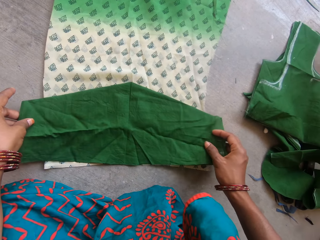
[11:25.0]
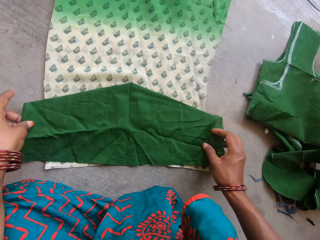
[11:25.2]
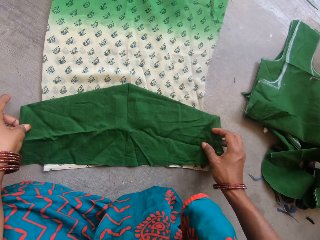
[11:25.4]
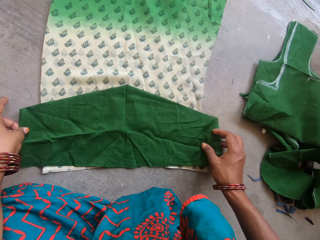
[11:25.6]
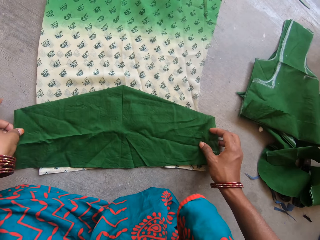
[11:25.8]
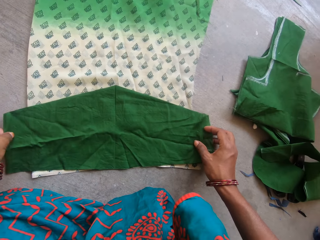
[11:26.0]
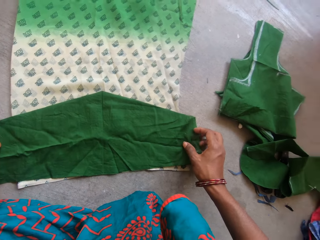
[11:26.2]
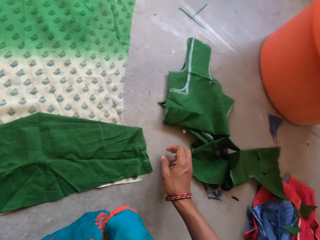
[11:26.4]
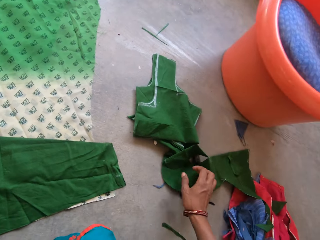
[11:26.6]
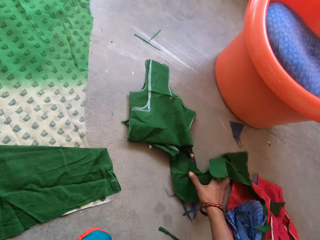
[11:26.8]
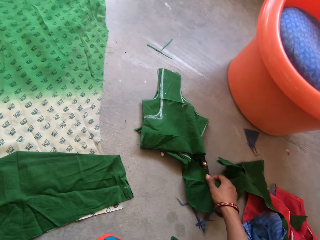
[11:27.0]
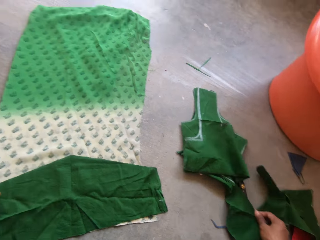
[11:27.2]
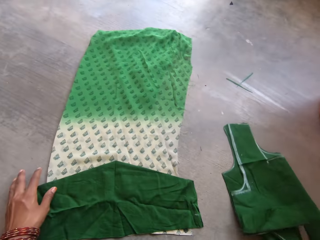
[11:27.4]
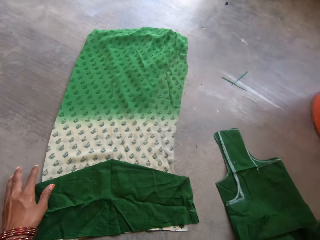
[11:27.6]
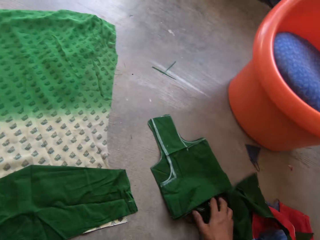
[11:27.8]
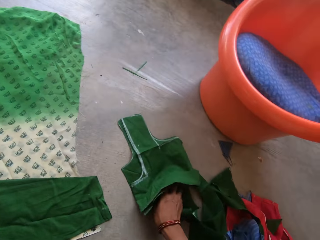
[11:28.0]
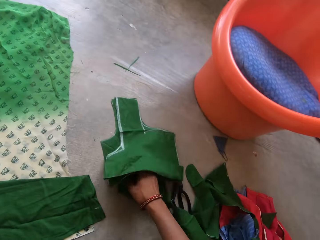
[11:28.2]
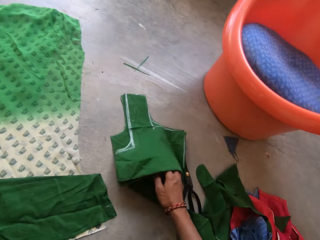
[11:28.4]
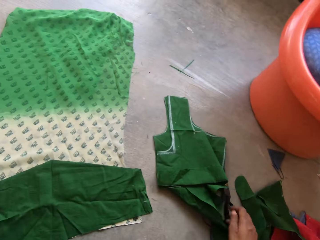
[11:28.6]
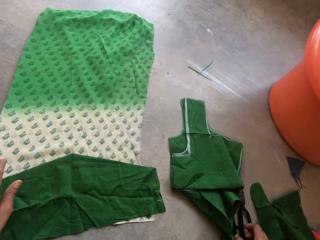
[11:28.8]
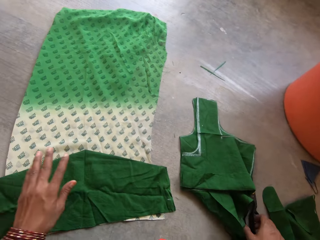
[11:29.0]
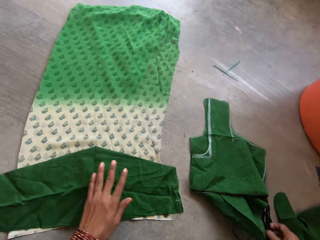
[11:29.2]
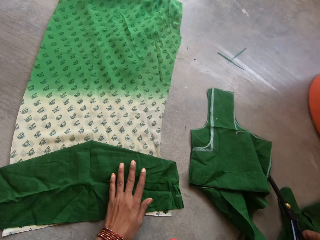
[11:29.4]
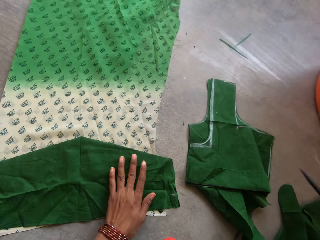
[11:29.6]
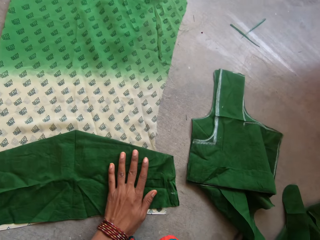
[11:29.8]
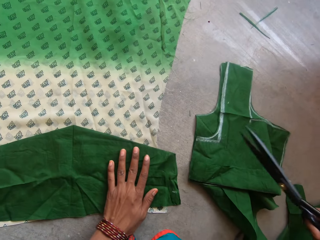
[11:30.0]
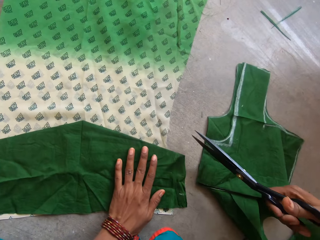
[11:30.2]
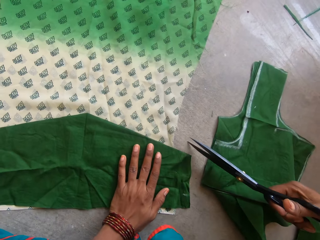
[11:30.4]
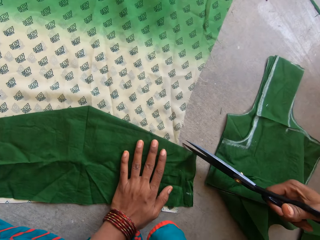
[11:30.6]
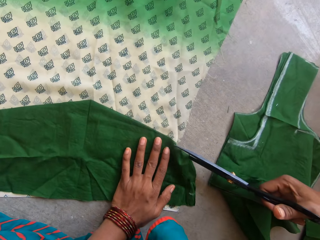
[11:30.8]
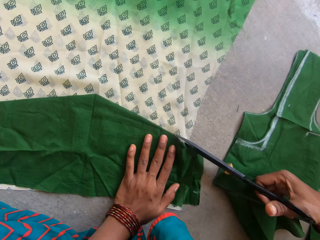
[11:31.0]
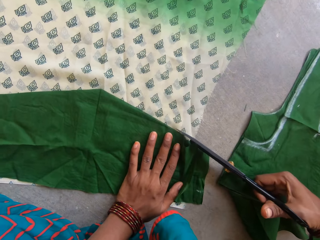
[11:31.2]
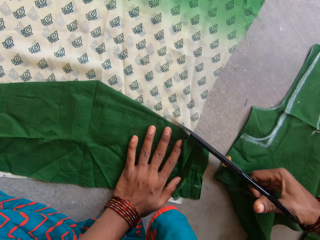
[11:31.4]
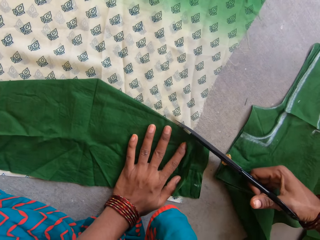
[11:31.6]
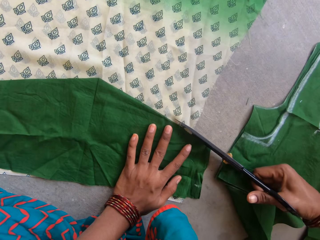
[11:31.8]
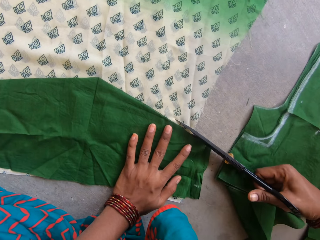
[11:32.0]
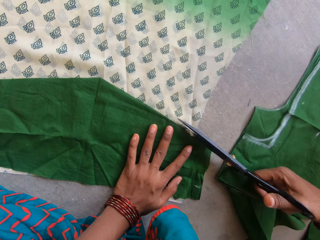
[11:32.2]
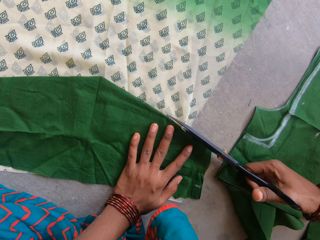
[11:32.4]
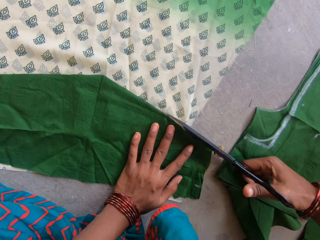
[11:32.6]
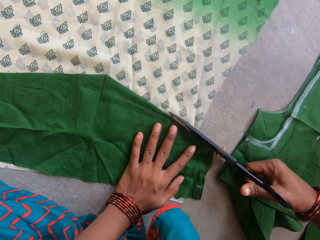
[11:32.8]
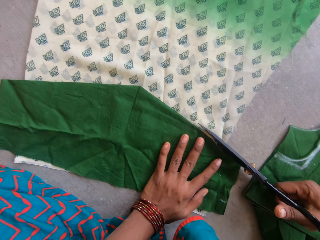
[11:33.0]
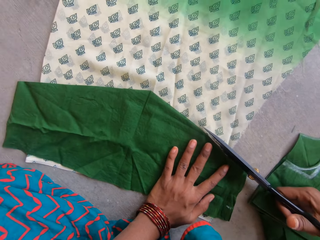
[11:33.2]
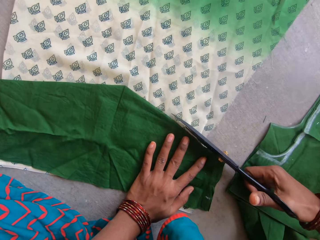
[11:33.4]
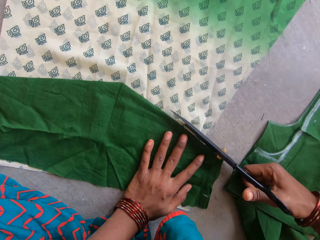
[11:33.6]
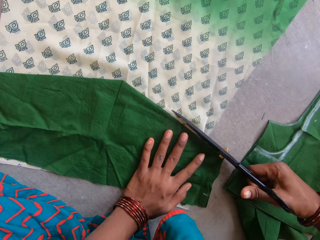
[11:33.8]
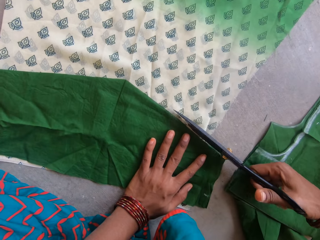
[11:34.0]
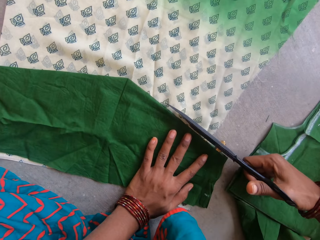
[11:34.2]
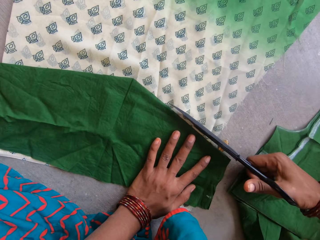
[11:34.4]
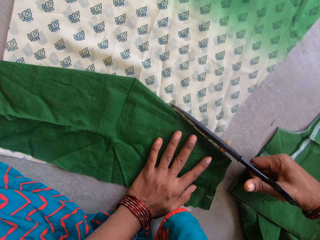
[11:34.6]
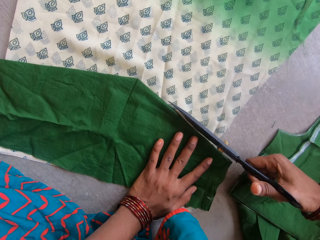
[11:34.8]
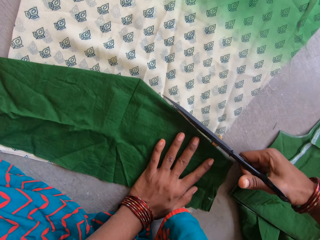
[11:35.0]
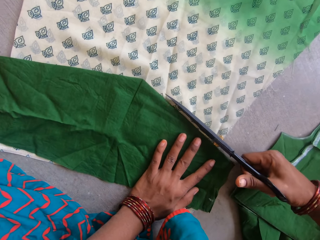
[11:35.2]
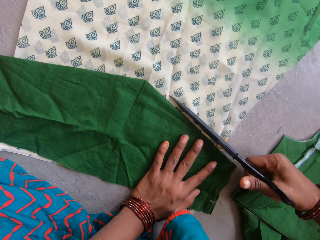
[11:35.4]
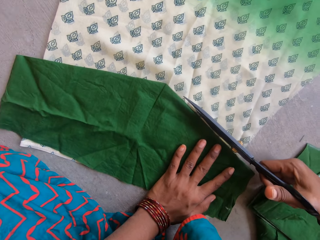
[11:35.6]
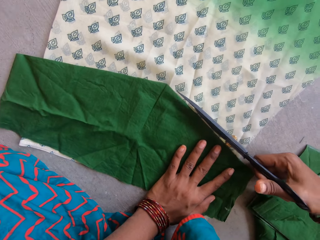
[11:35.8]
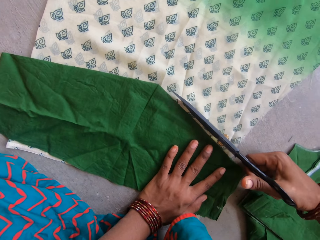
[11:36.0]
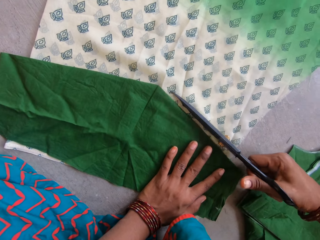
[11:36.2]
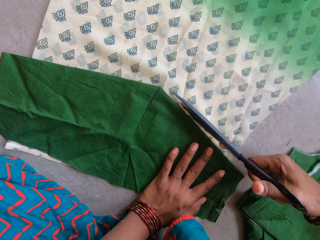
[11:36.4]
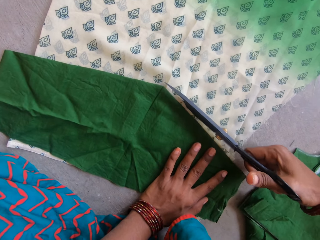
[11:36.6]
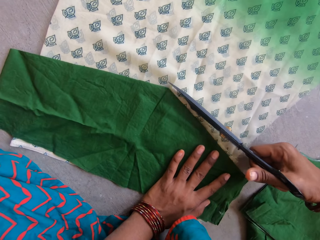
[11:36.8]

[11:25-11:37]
The camera wearer moves the pair of scissors on the floor. She picks the pair of scissors from the floor with her right hand. She cuts the shape of the third piece of fabric from the second piece of fabric with the pair of scissors in her right hand.

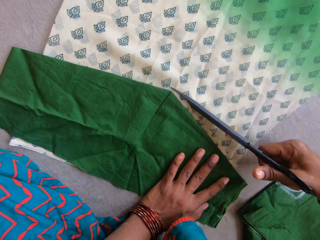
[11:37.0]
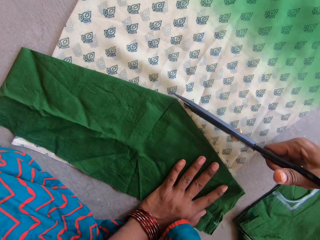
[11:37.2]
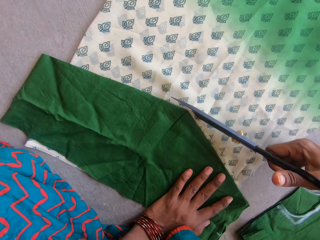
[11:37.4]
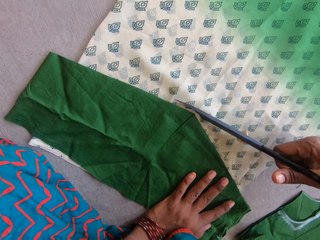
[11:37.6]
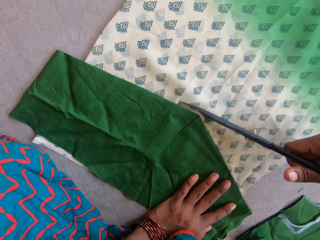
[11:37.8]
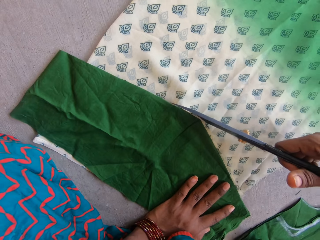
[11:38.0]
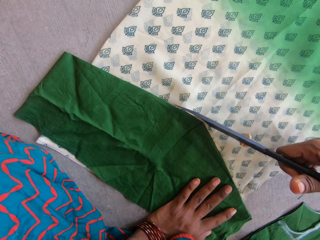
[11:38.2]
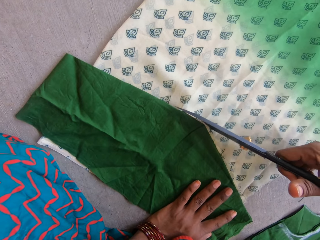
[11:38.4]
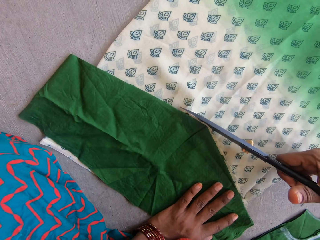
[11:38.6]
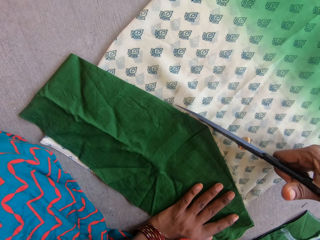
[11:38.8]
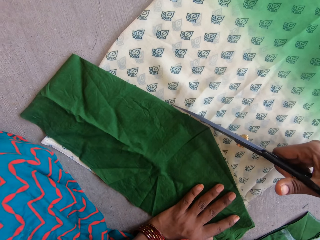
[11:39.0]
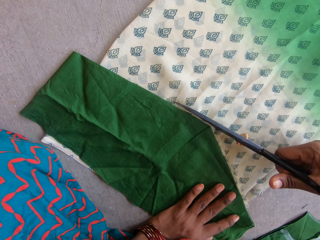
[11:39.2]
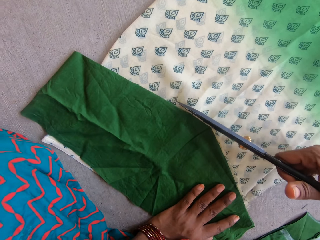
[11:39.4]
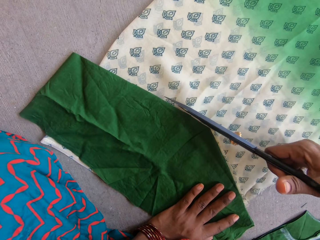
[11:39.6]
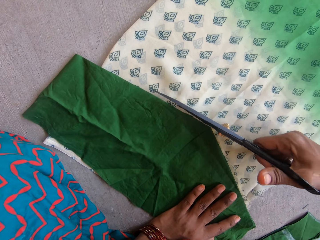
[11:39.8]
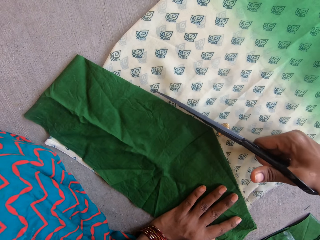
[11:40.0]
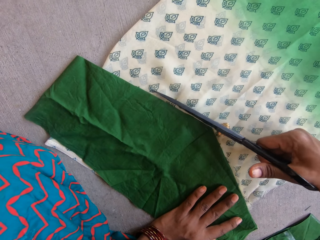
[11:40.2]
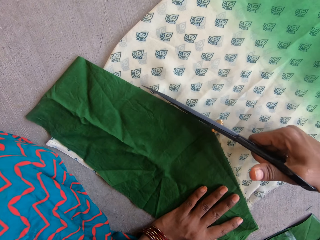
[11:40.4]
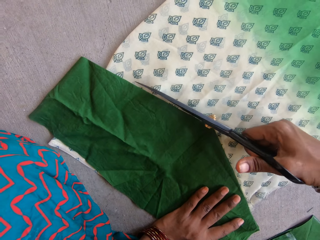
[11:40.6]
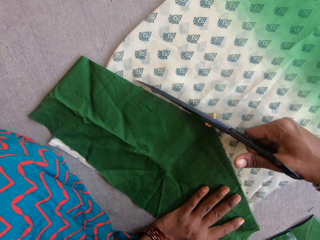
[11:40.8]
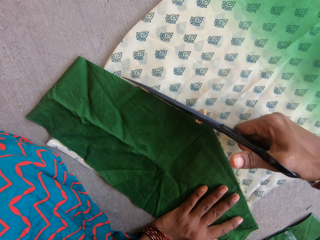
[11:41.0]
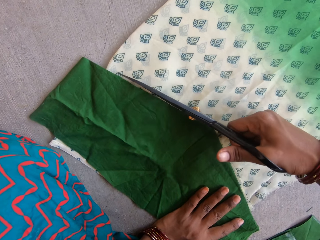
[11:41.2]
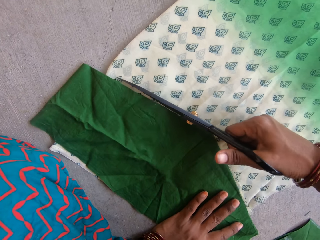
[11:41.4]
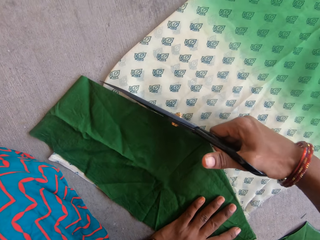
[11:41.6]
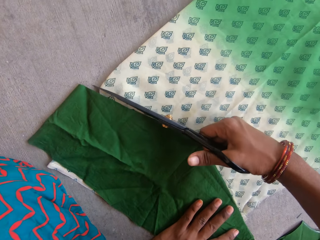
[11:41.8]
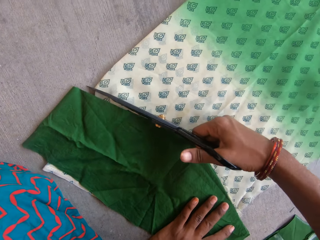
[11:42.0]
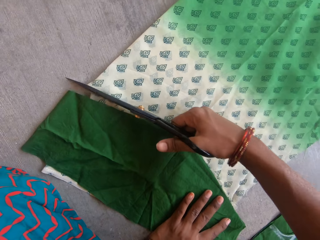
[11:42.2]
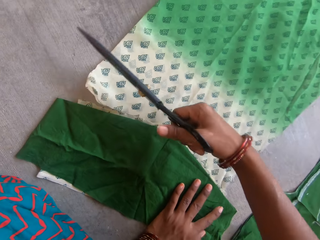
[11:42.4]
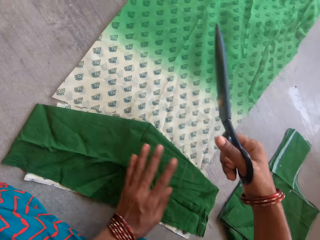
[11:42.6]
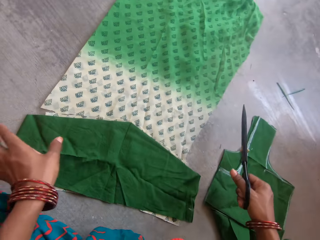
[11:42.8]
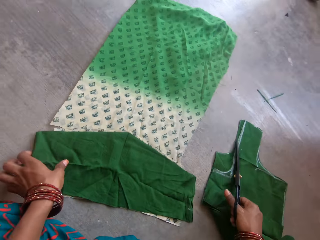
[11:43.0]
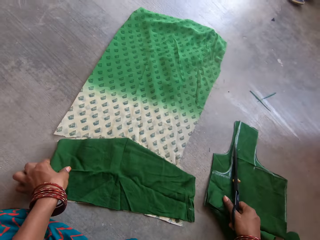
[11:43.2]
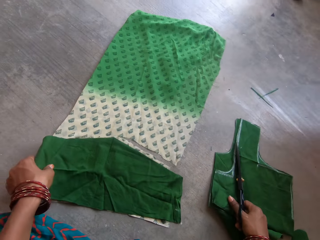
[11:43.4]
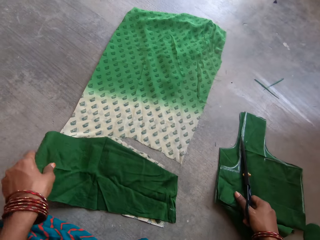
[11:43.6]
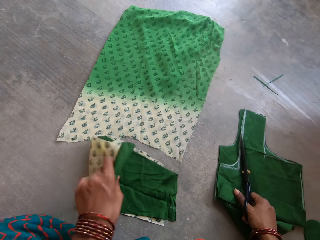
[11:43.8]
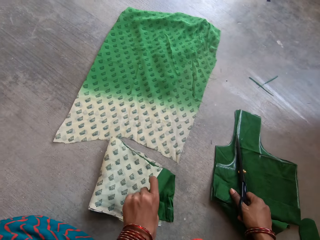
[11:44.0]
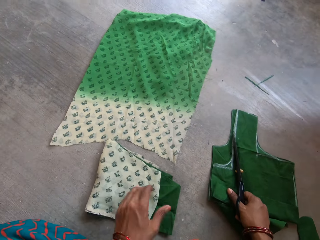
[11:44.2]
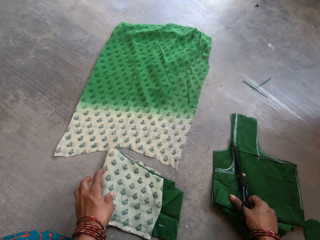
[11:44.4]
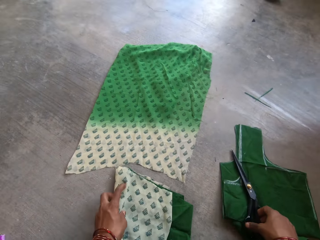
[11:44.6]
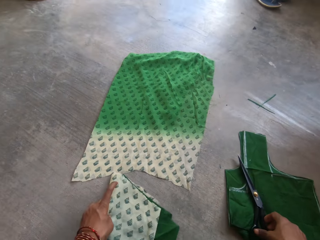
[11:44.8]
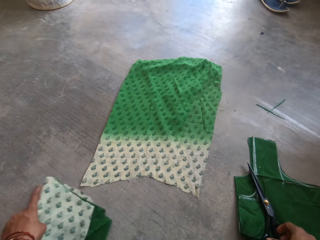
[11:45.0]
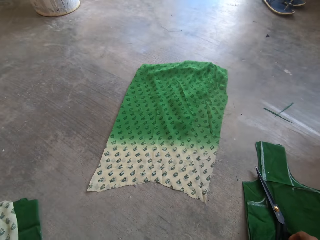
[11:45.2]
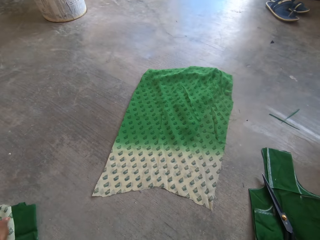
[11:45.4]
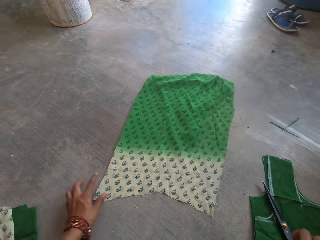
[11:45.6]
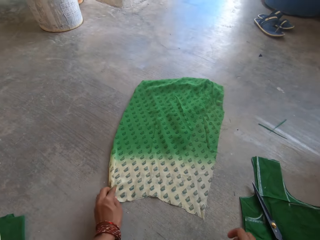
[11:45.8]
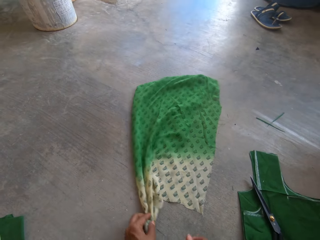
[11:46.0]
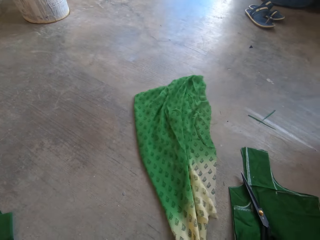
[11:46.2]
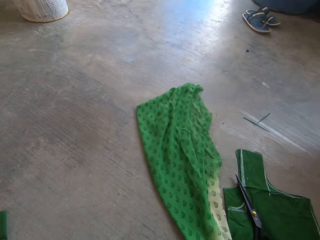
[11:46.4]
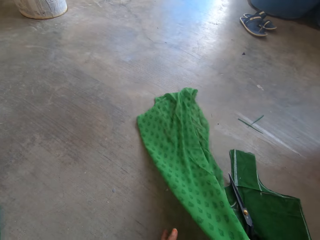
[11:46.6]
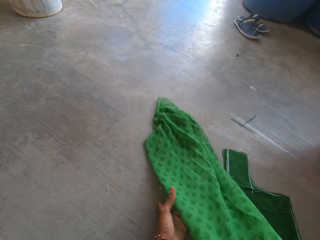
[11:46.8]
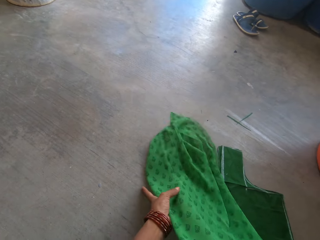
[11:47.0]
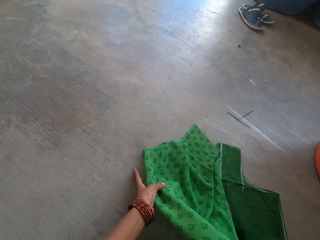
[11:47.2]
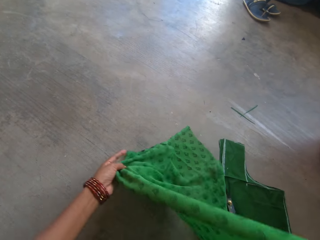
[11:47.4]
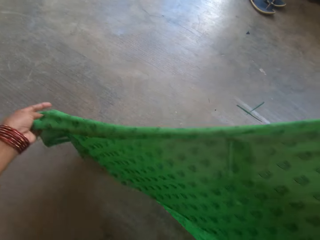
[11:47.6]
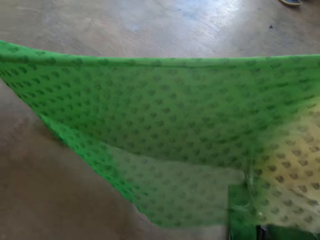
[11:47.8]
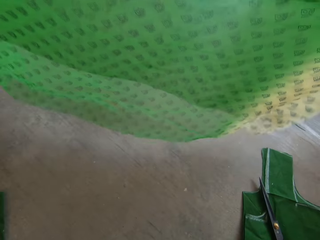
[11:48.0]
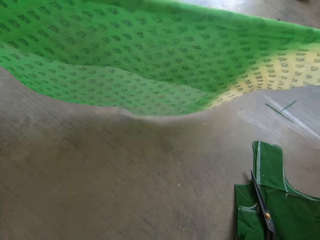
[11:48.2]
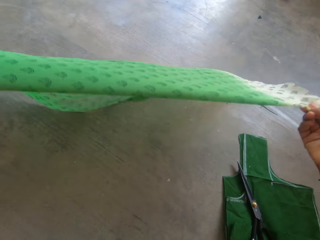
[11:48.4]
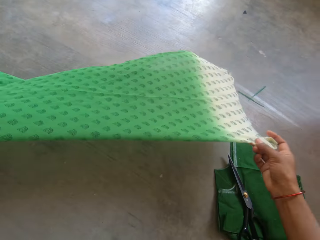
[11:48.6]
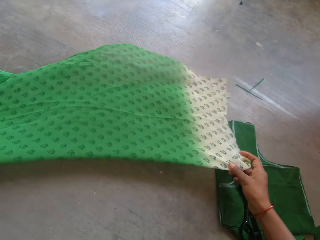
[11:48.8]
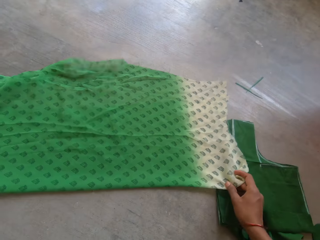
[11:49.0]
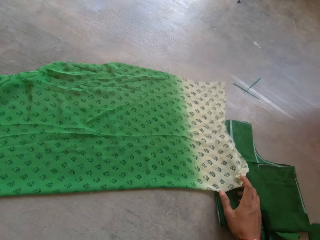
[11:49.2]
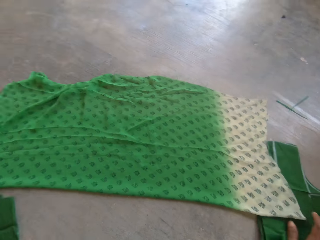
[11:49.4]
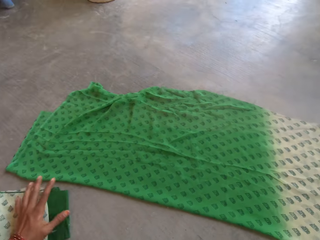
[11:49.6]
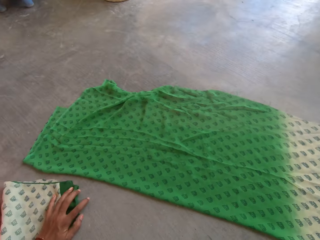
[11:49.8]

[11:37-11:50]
The camera wearer folds the third piece of fabric and the cut-out portion of the second piece of fabric together with her left hand. She moves the folded pieces of fabric on the floor with her left hand. She picks the piece of cloth on the floor. She adjusts the second piece of fabric on the floor with her hands.
